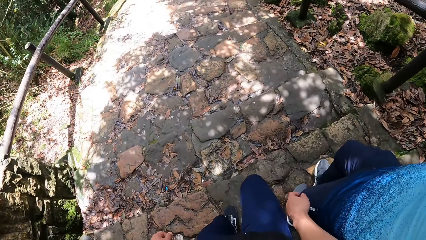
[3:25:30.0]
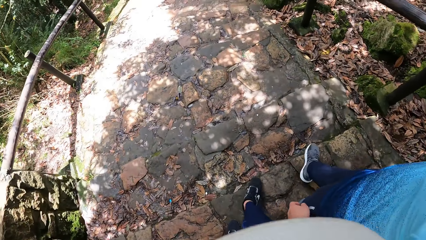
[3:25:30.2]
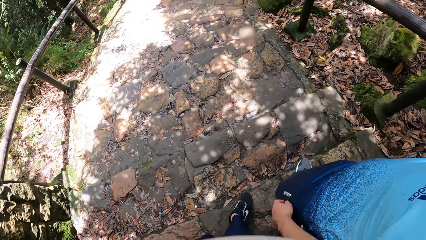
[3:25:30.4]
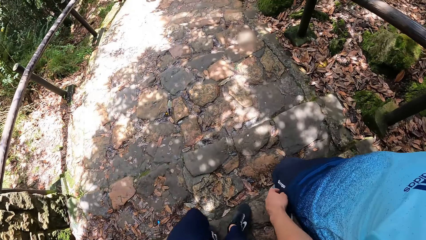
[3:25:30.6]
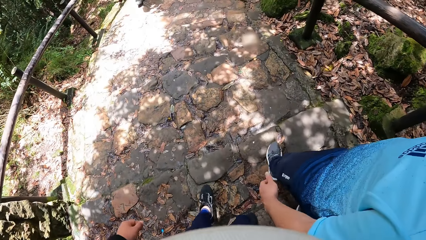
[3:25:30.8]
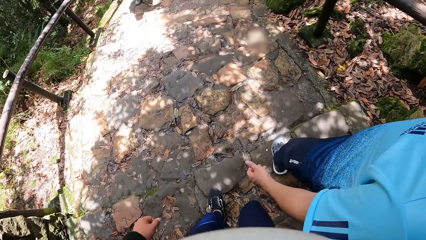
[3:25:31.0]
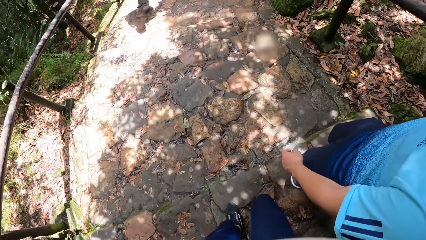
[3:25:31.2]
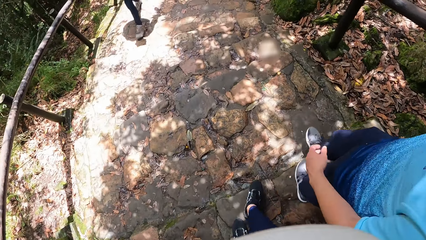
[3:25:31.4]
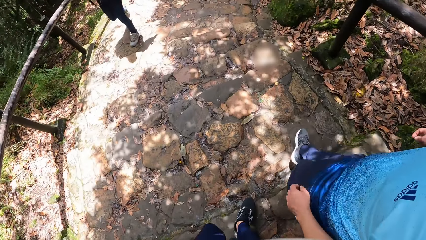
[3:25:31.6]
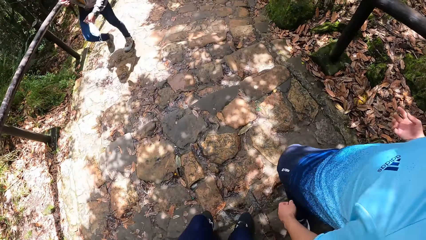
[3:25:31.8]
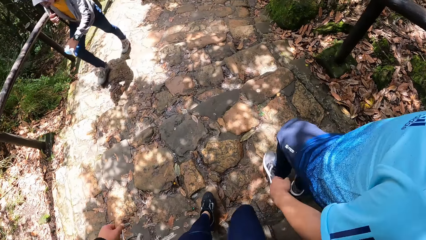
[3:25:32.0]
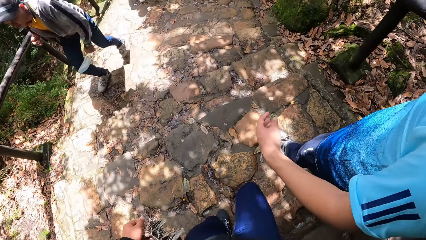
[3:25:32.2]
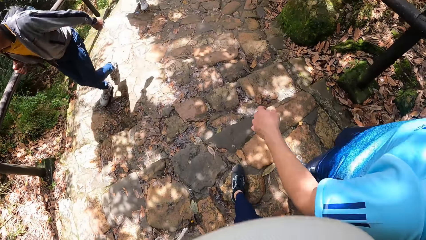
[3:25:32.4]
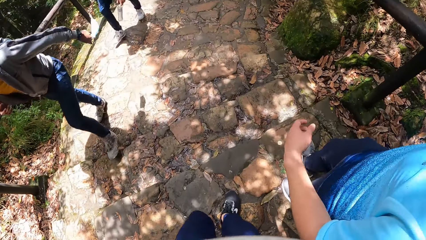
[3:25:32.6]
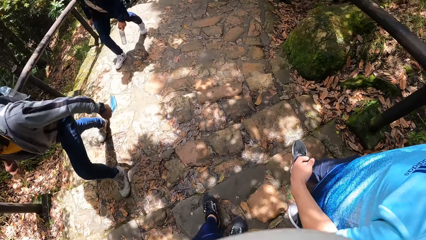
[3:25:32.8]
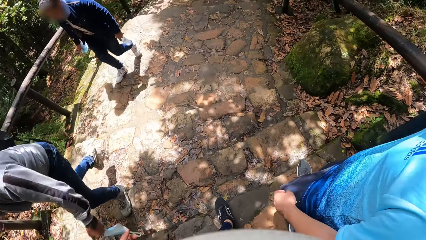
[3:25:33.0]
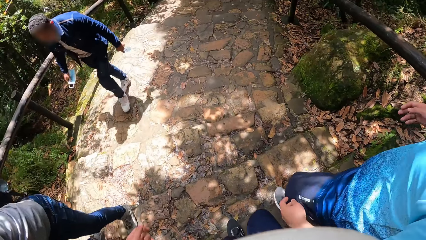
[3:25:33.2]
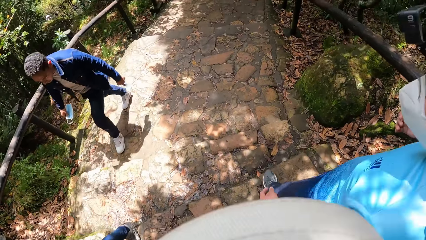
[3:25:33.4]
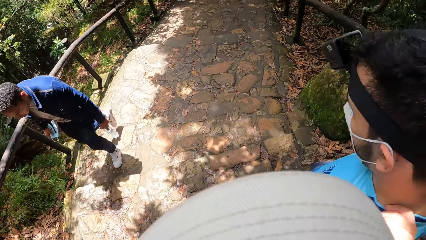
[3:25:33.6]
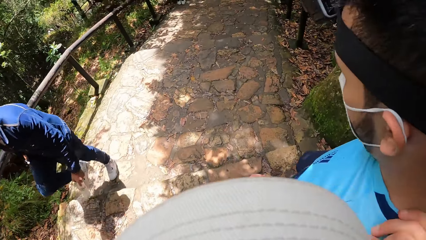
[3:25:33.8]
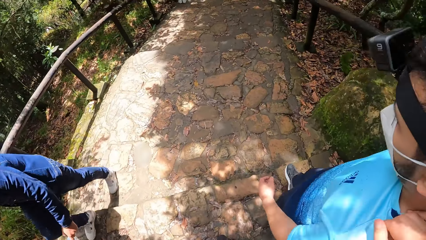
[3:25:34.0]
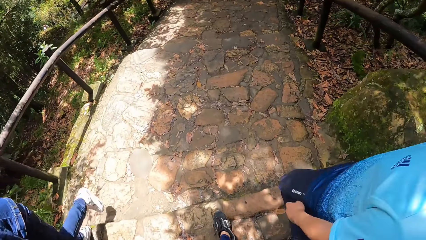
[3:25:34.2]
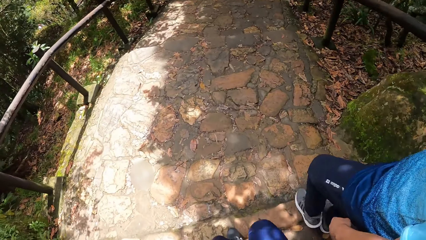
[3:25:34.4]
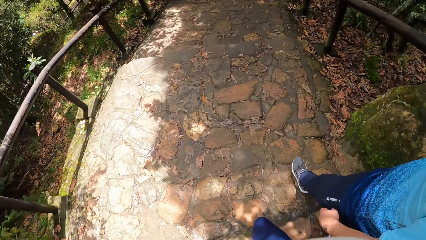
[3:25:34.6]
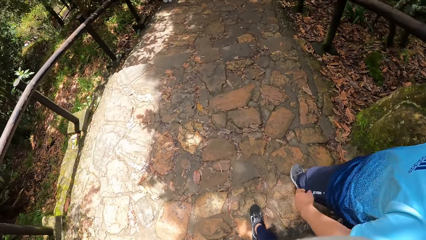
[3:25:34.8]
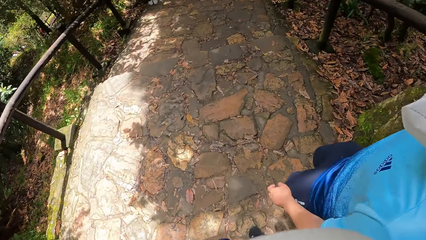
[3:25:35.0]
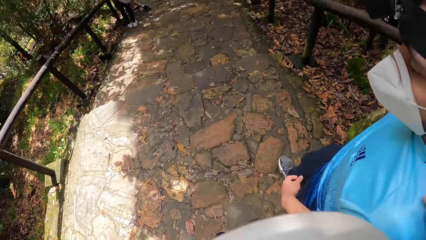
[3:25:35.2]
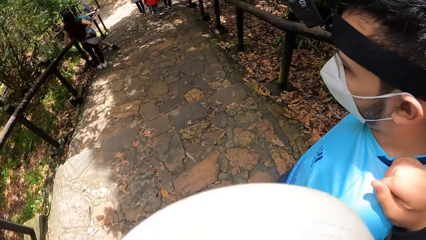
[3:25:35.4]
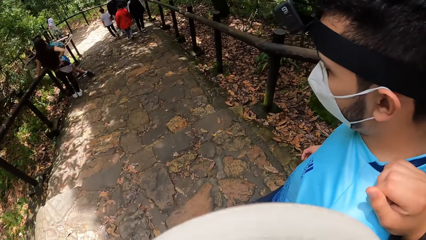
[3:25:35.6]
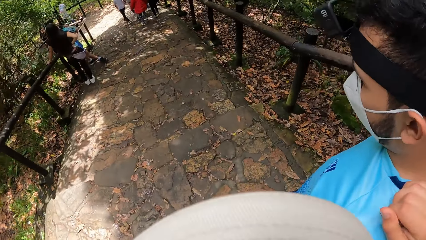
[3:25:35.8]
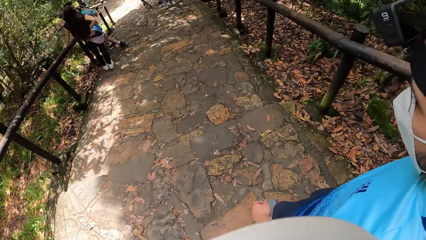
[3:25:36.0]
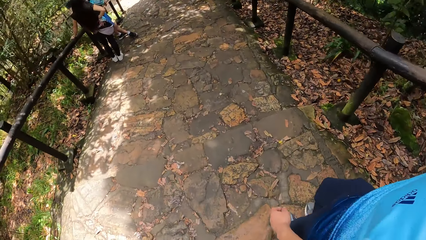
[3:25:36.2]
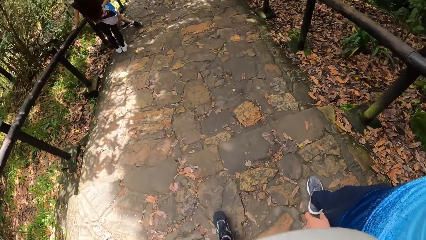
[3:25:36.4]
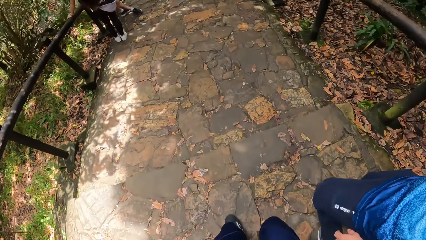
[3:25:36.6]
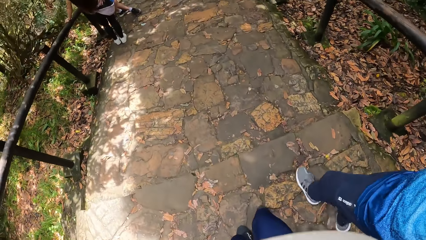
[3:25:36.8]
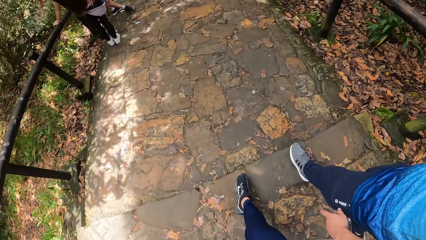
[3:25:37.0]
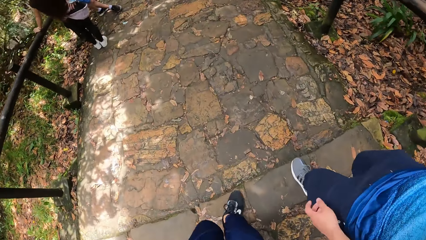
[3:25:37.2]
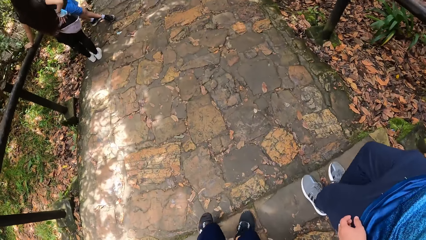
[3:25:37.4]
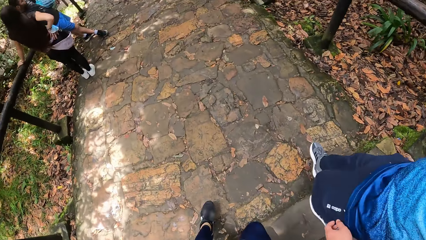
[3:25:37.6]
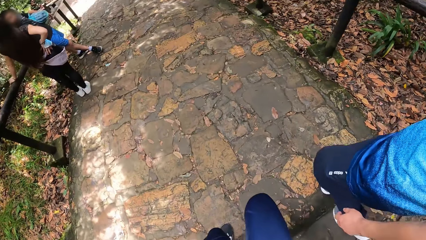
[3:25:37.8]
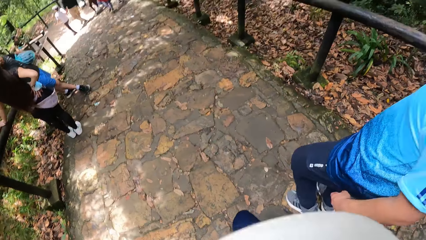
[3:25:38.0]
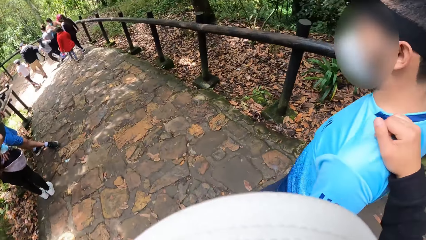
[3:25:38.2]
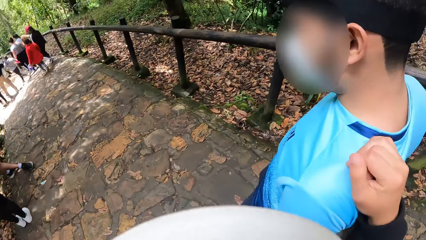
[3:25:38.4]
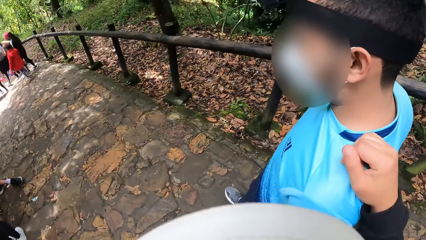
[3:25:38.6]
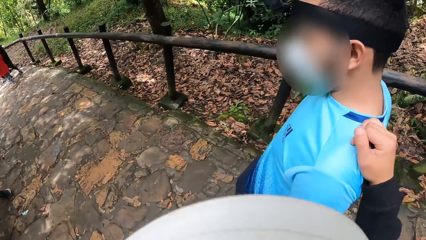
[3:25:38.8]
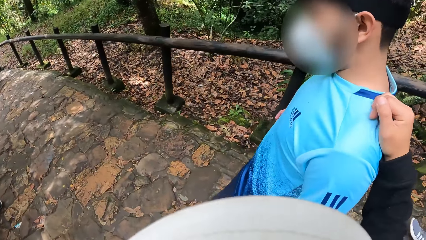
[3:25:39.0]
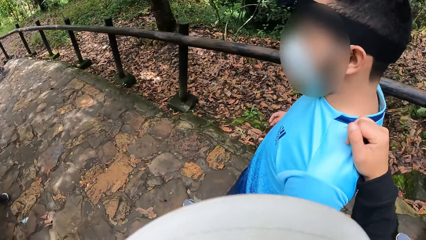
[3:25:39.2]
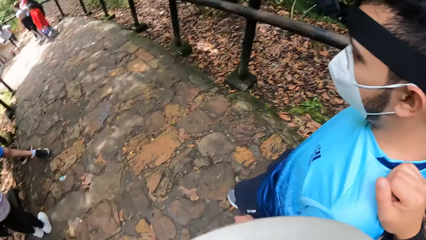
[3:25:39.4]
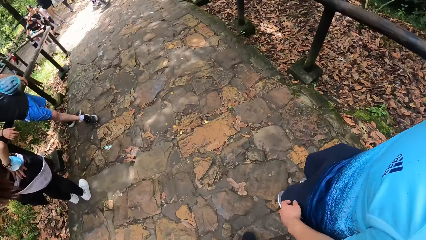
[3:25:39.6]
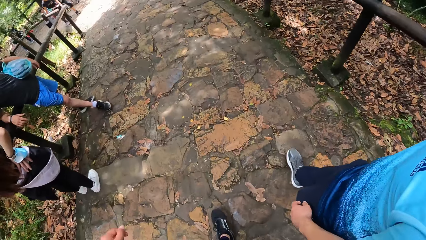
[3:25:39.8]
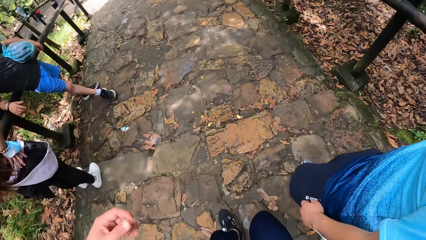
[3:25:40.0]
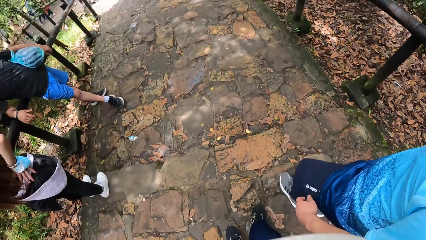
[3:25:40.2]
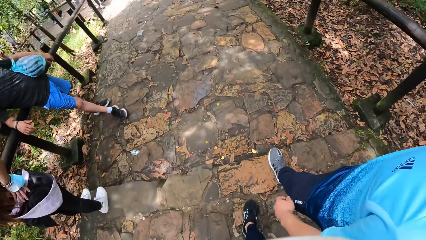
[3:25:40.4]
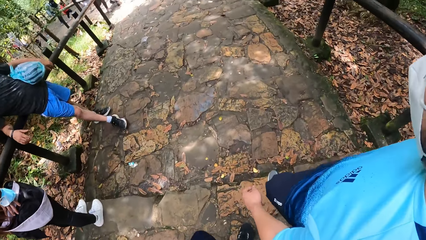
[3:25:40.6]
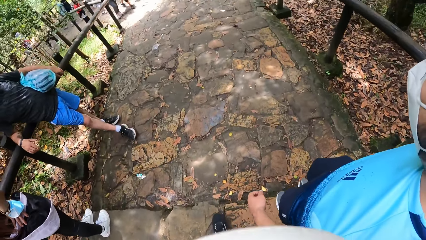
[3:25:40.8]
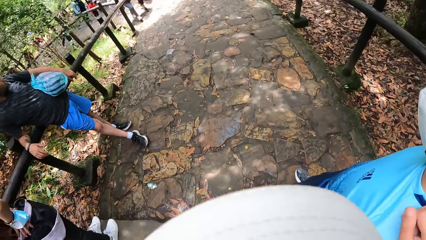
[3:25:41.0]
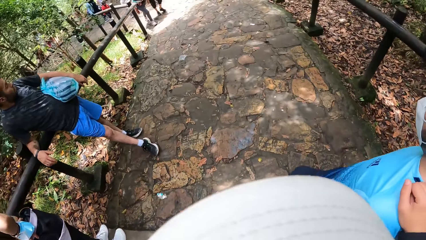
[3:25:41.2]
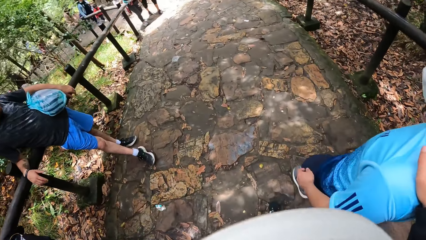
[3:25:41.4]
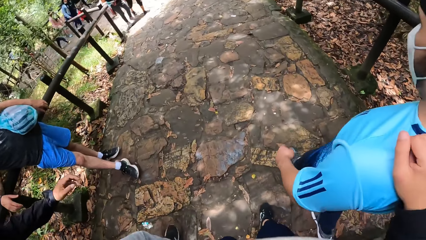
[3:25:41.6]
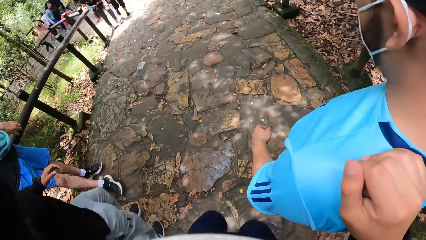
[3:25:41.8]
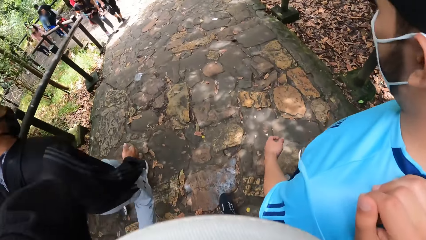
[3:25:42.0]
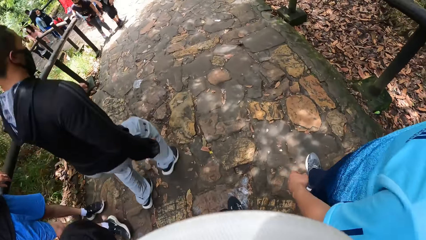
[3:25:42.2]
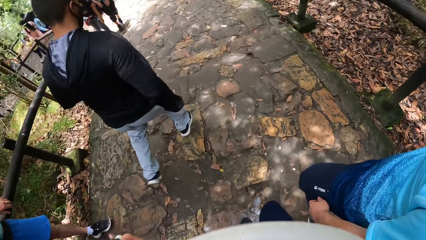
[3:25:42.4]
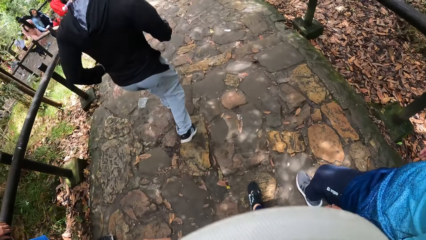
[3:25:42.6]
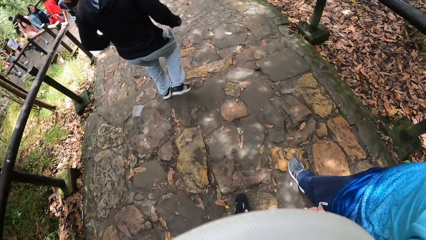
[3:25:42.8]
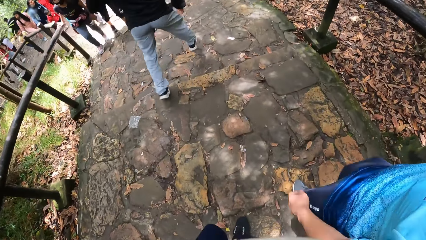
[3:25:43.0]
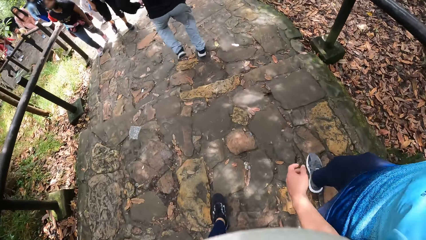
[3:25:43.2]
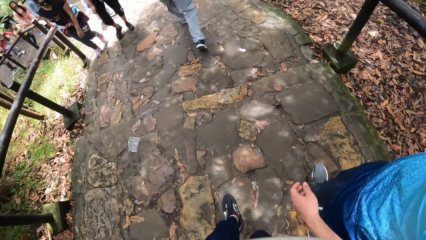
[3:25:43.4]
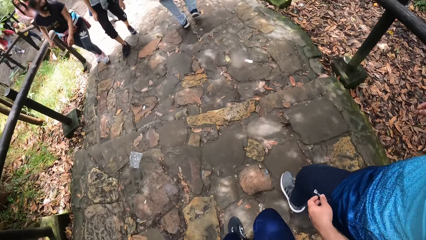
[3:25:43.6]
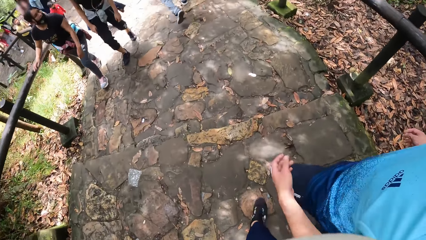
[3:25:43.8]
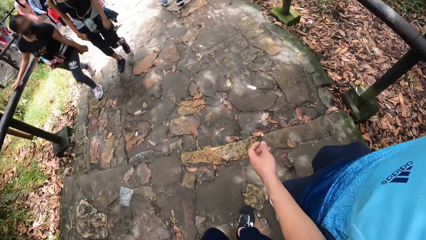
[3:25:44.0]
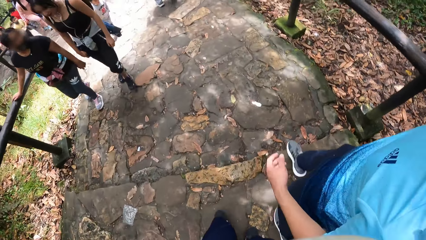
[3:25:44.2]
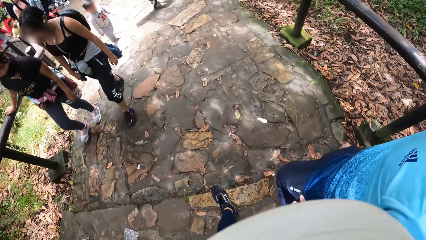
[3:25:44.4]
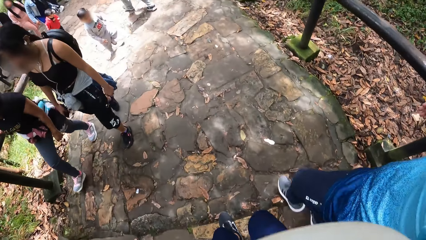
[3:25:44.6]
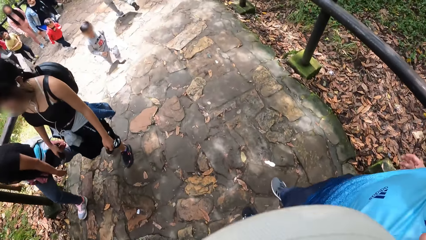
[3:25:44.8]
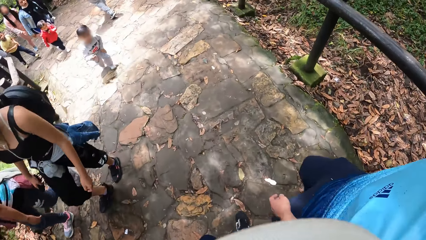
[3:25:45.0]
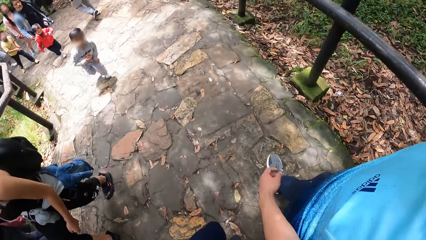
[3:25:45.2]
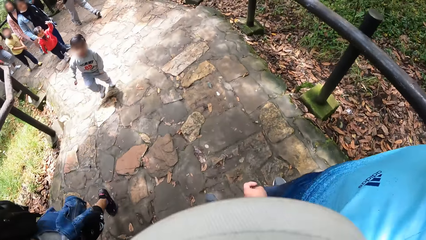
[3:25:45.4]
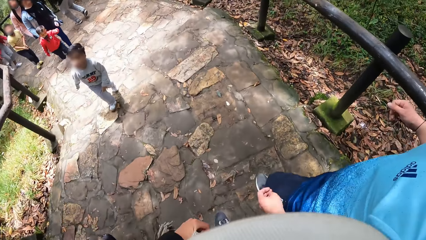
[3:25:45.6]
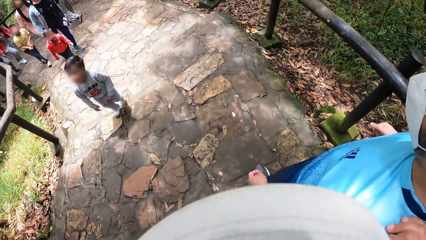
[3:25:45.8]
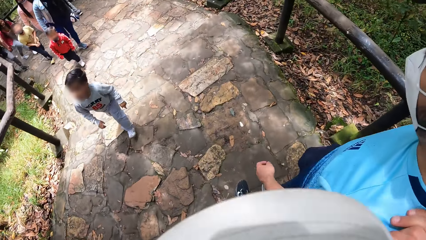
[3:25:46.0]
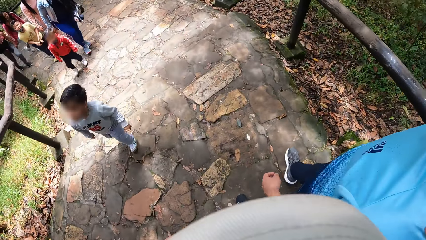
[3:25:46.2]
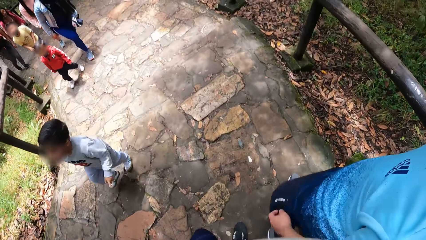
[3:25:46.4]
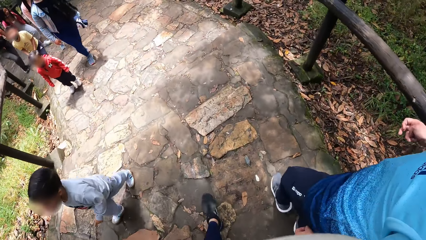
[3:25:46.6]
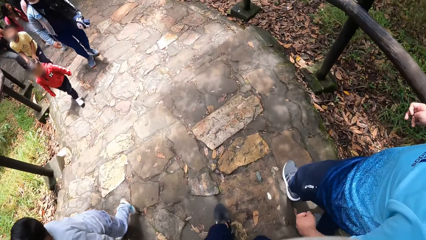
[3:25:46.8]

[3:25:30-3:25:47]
The camera wearer holds the man's shoulder with her right hand.
